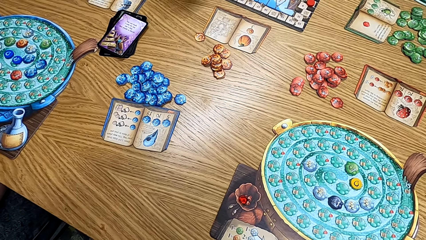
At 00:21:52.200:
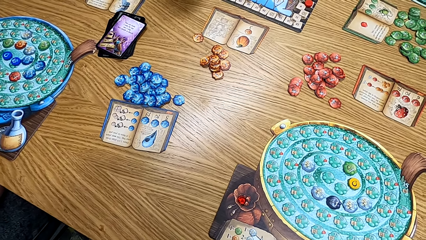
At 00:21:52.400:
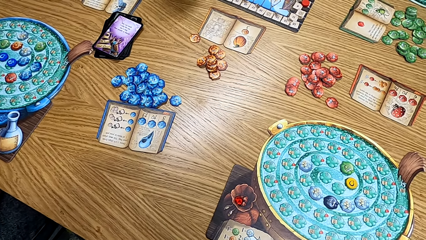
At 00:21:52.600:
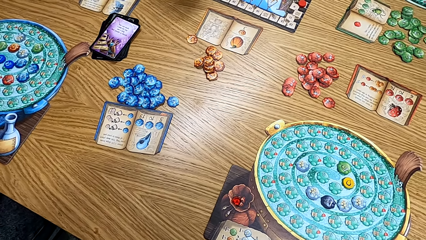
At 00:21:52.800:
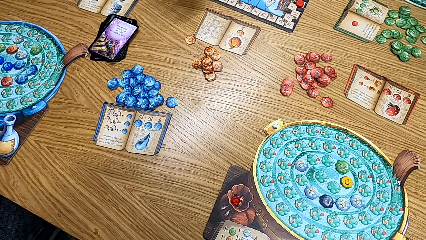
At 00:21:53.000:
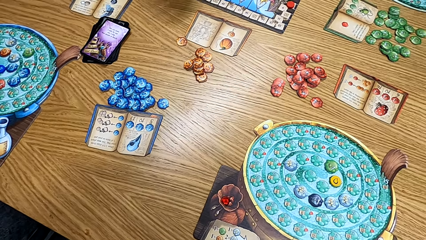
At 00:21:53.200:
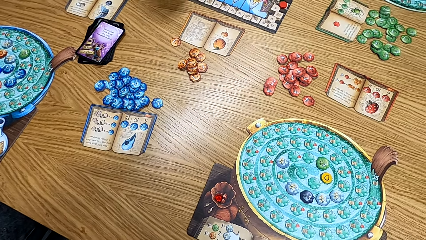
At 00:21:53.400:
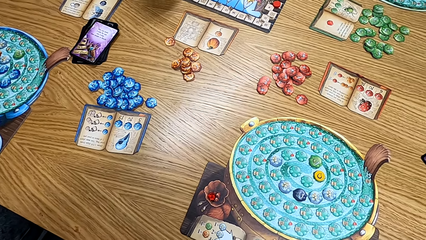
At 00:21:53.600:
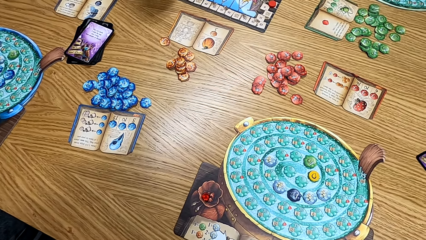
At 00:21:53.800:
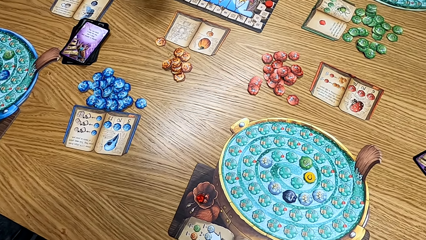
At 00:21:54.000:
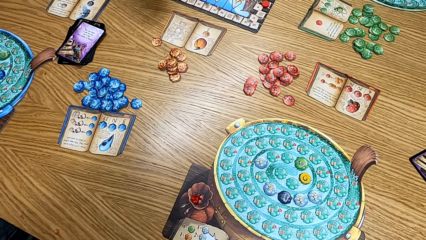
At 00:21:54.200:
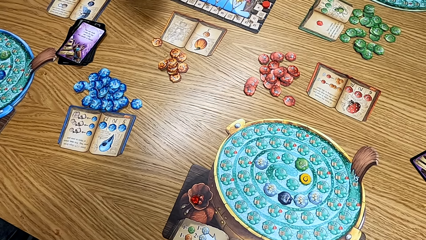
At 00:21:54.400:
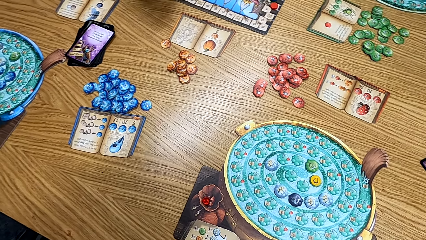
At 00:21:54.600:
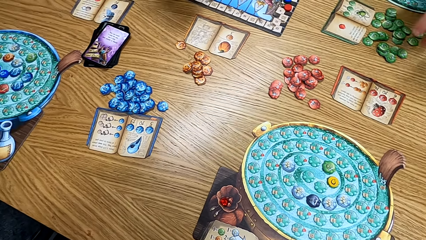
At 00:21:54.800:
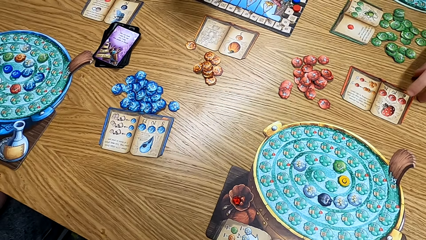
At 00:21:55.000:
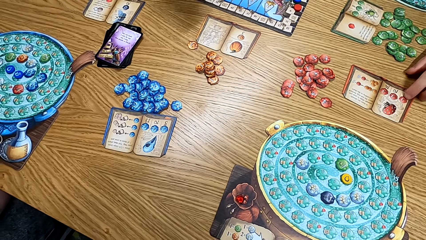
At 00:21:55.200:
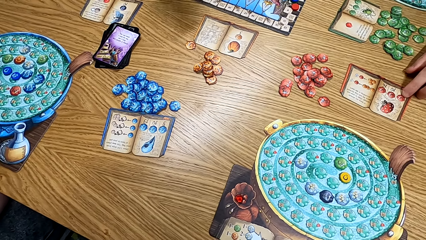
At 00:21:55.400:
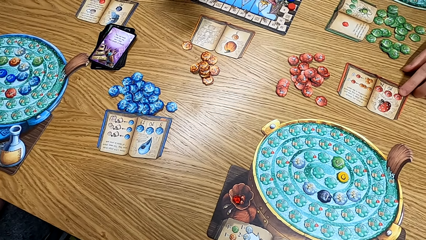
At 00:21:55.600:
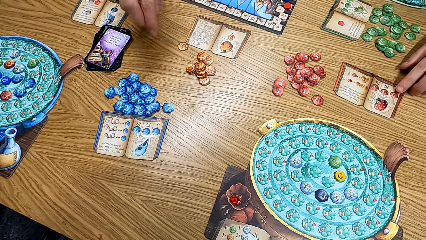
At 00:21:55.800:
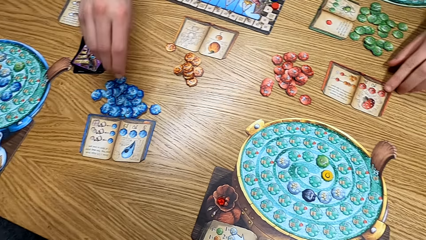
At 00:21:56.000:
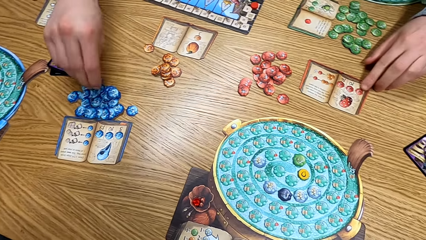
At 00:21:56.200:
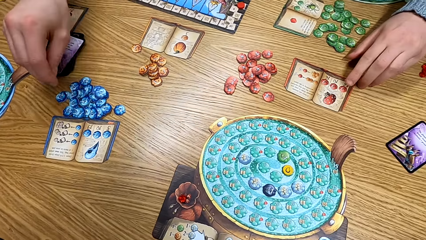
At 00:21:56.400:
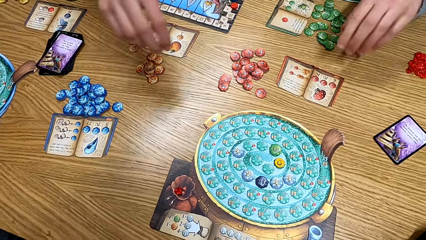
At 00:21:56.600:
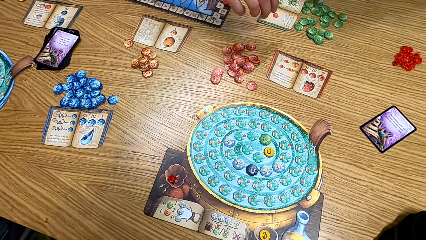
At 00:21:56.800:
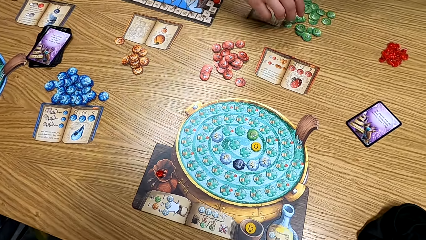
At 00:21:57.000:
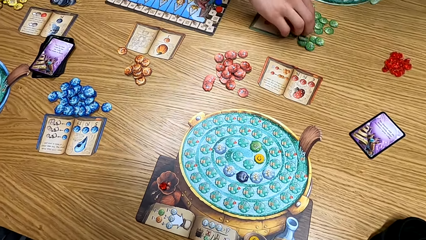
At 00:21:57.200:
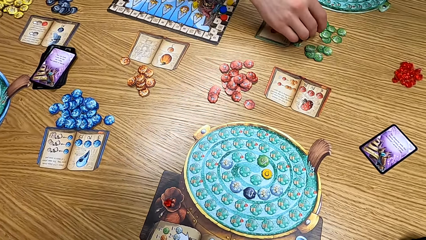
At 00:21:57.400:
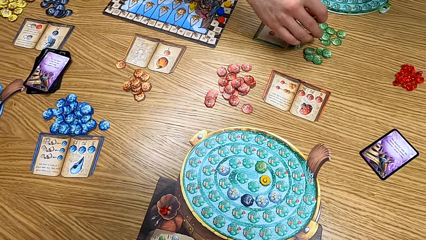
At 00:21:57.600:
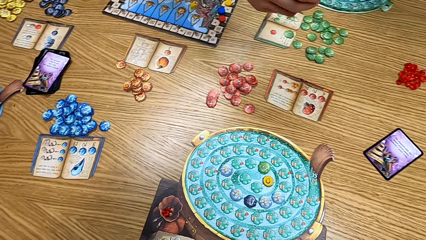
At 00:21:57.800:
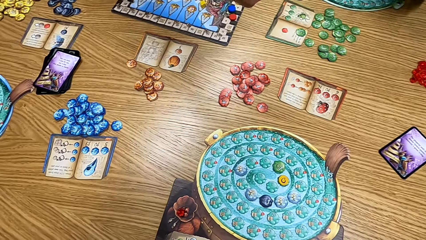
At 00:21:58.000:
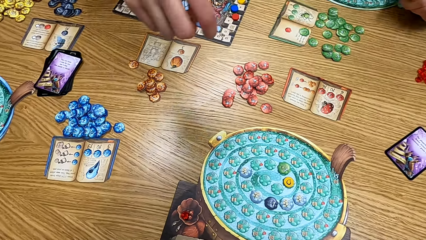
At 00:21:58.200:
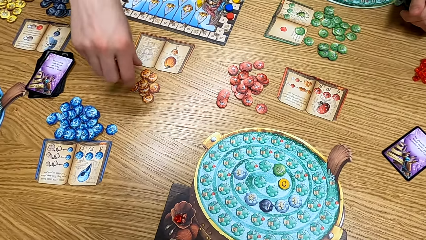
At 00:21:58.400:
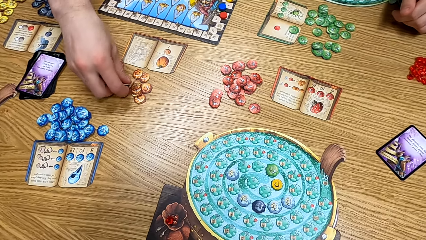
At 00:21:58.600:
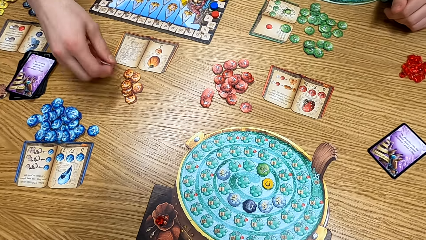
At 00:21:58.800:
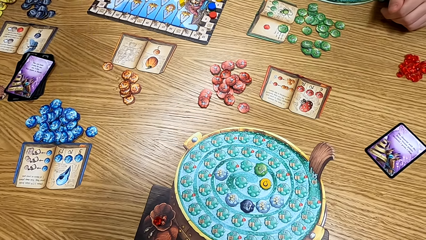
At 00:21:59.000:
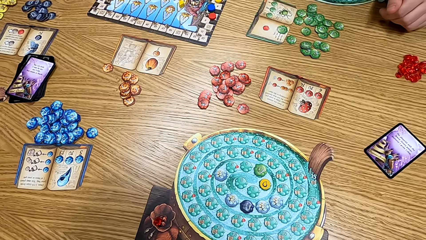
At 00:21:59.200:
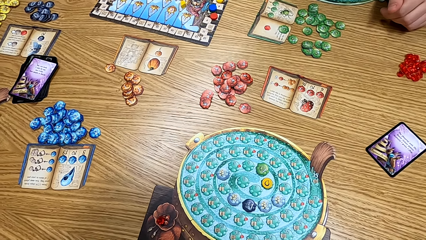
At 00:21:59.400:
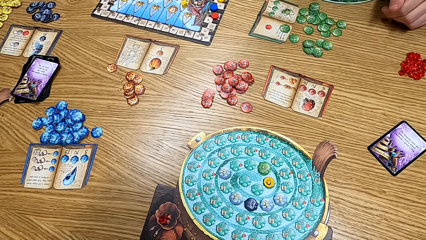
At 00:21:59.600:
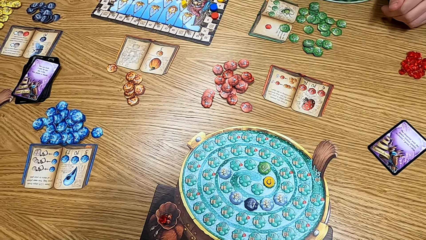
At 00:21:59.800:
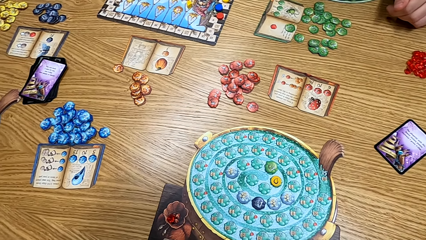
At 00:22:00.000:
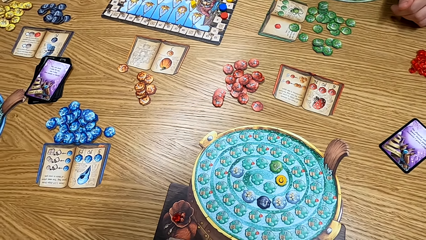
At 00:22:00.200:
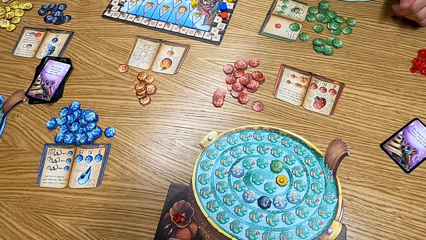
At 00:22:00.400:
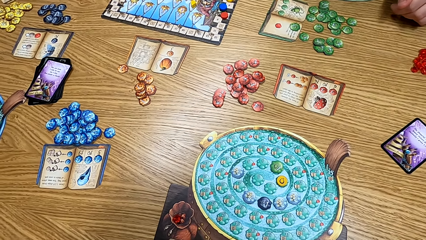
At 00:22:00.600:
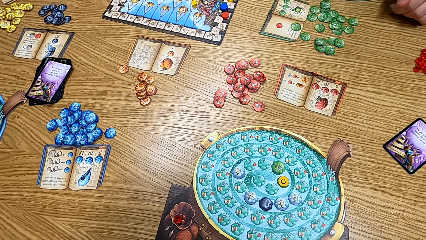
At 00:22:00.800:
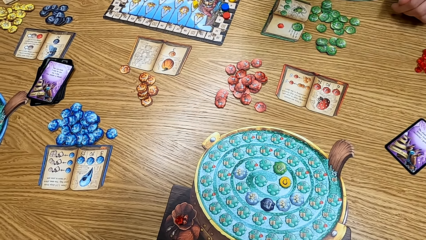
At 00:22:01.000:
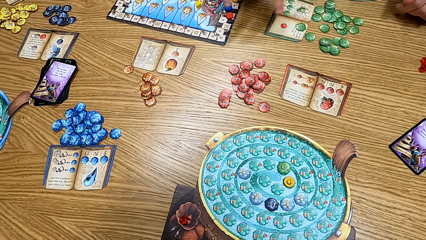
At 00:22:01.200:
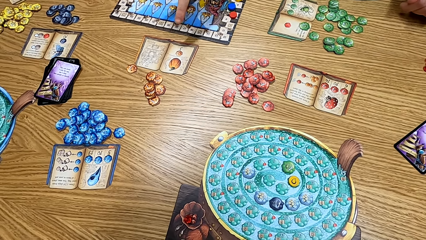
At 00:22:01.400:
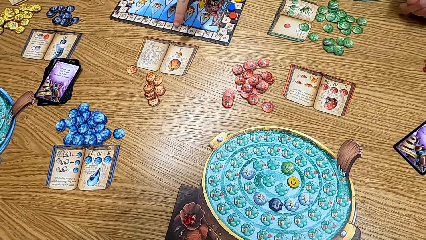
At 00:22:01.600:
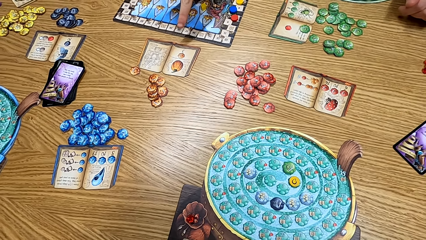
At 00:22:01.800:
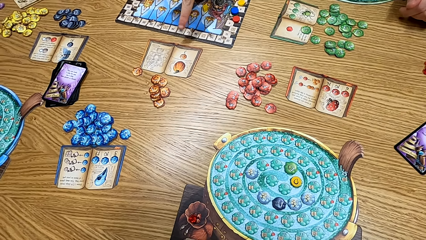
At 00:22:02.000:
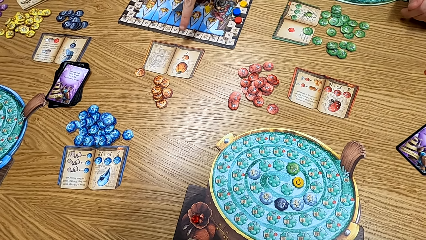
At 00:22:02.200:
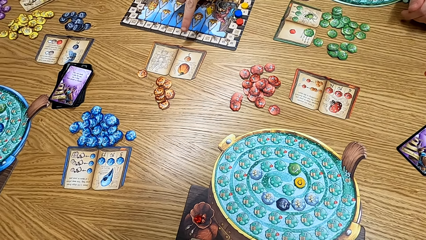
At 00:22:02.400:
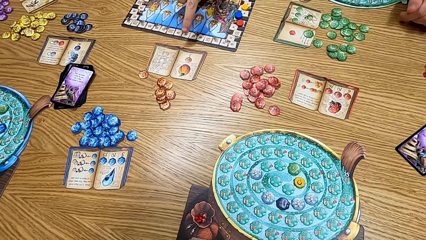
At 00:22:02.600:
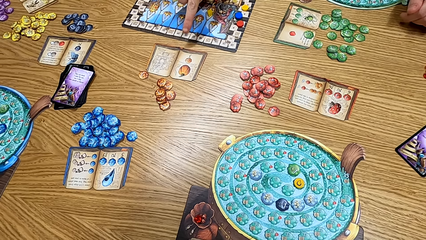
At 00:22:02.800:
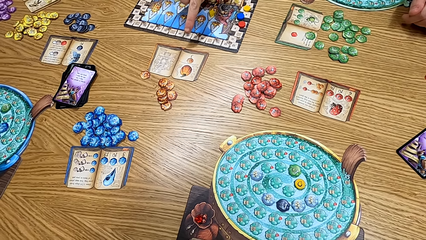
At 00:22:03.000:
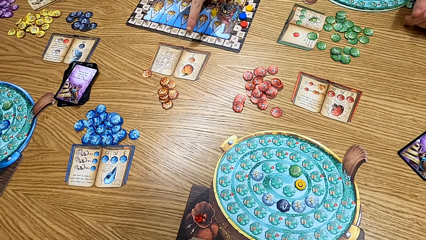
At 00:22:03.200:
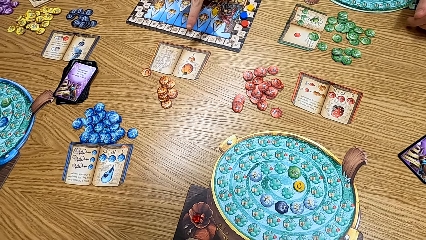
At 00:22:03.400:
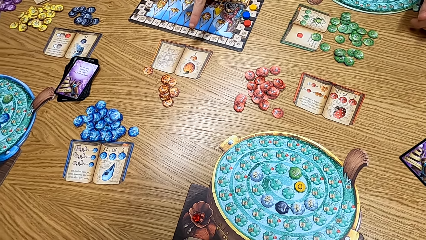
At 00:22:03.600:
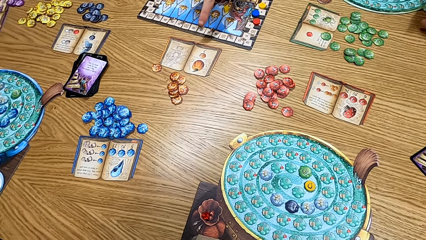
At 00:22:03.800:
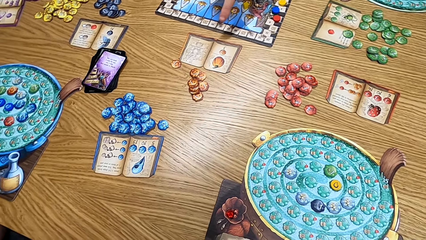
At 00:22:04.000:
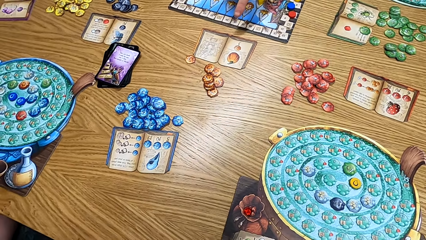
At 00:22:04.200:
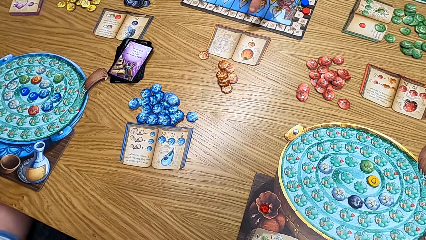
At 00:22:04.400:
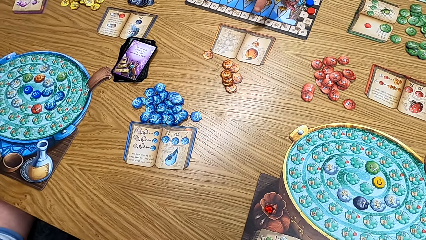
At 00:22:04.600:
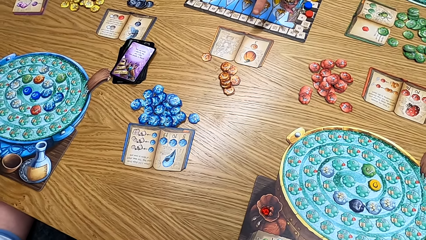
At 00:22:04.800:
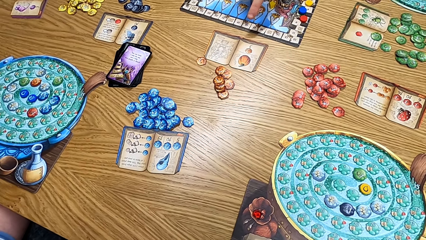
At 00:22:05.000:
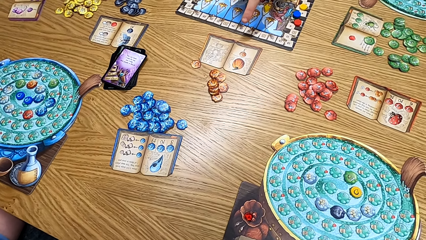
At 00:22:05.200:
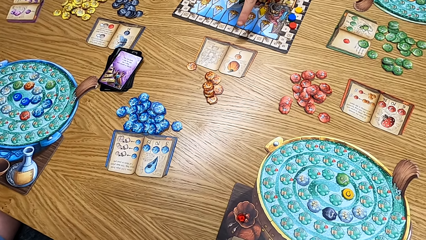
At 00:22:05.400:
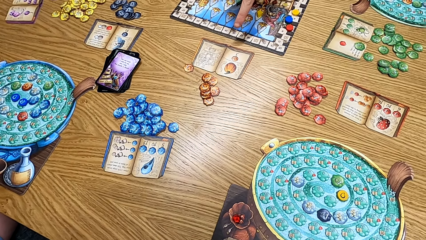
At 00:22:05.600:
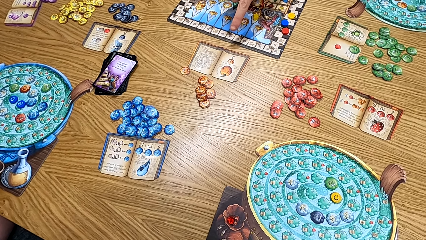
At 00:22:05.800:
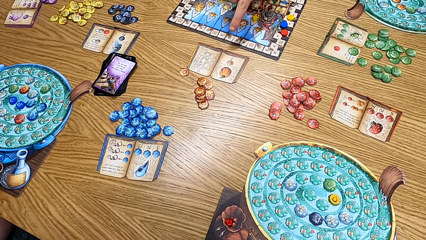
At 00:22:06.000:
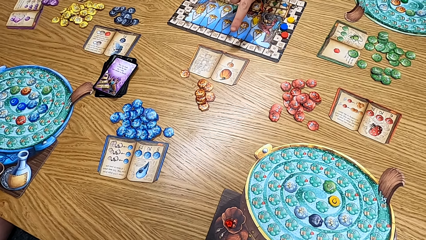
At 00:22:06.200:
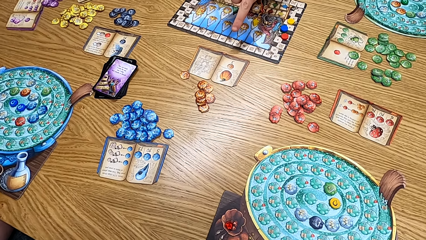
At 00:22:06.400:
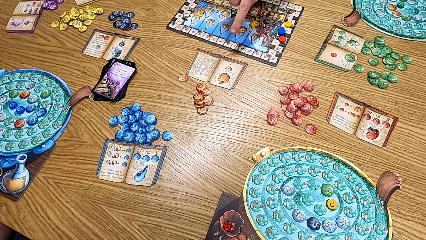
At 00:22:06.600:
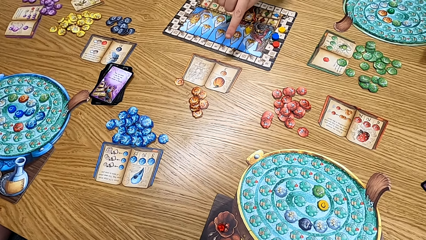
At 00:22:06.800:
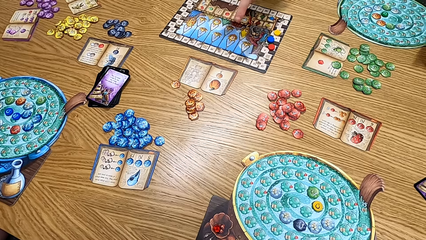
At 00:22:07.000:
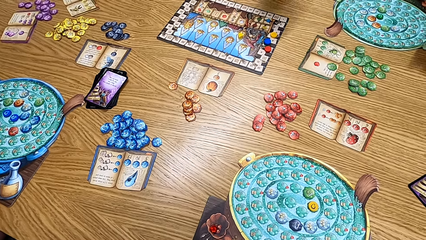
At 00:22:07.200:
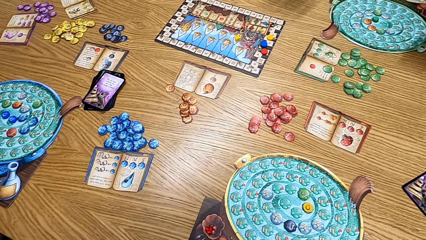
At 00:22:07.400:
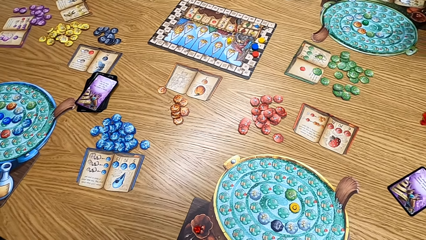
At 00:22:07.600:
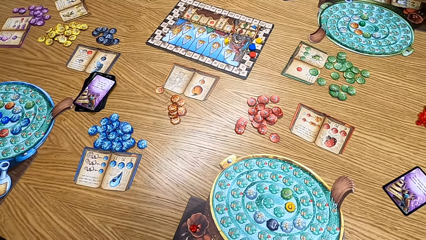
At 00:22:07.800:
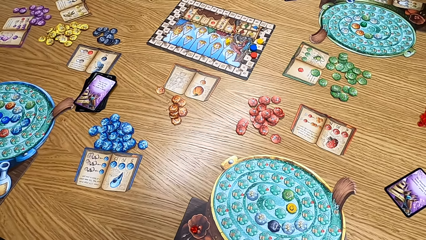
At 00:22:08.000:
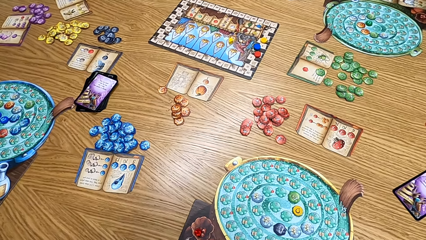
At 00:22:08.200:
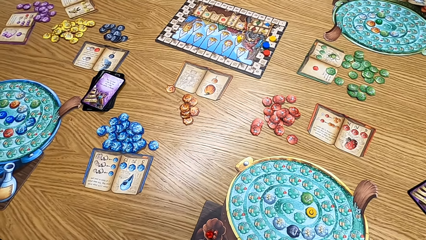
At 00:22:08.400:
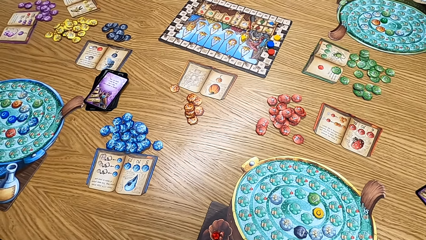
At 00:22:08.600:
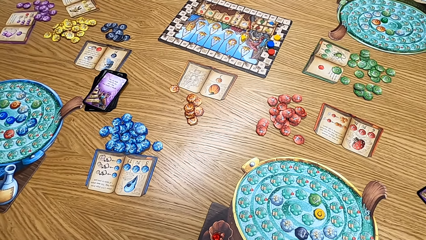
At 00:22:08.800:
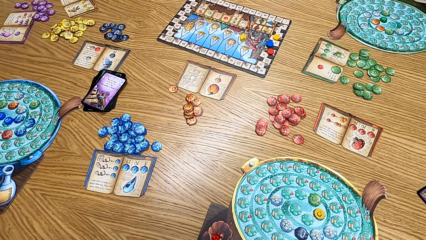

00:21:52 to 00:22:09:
A lady touches the red ingredient book. A man touches the blue chips. Another man picks up the cards on the table. The first man takes a green chip. The other man picks up the cards on the table again. The first man puts an orange chip on the table. The lady points at the orange ingredient book. The other man points at the table. The camera wearer looks around the table.
